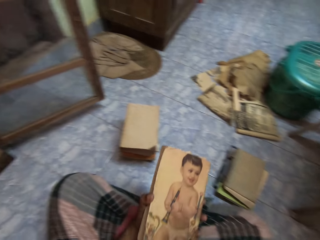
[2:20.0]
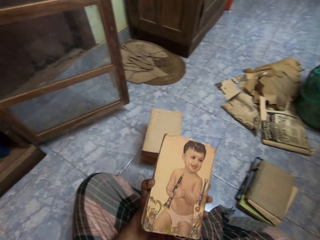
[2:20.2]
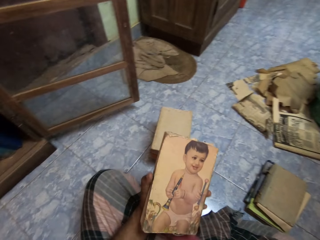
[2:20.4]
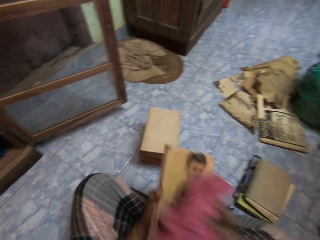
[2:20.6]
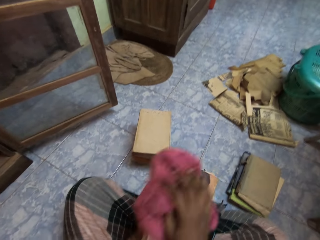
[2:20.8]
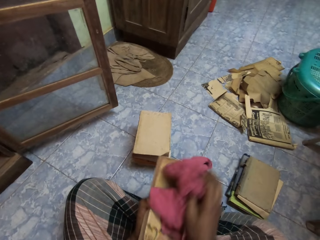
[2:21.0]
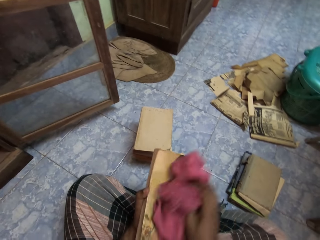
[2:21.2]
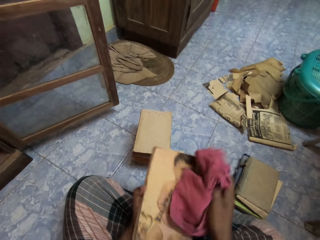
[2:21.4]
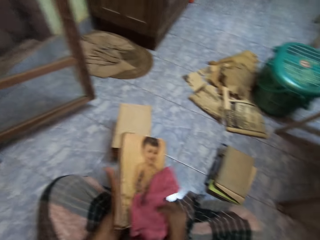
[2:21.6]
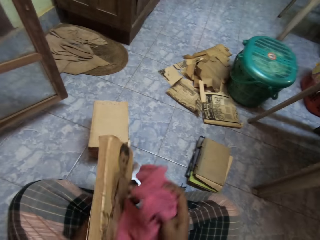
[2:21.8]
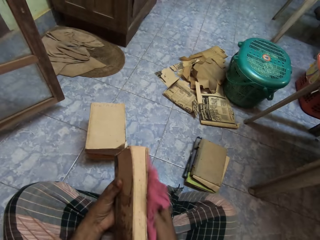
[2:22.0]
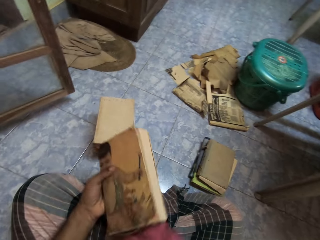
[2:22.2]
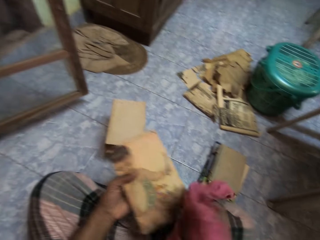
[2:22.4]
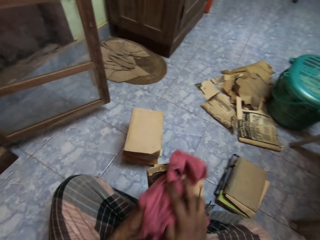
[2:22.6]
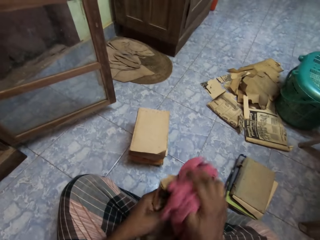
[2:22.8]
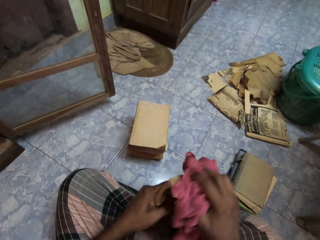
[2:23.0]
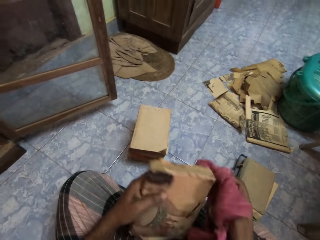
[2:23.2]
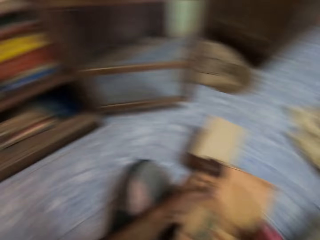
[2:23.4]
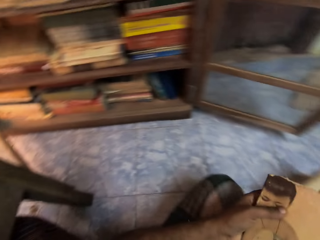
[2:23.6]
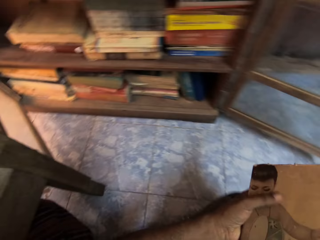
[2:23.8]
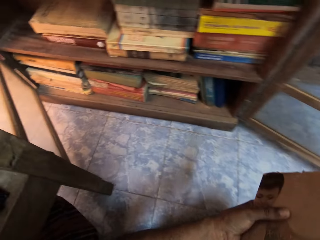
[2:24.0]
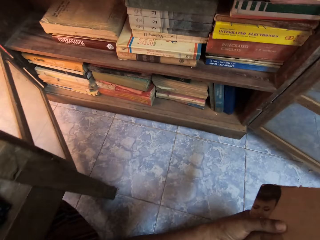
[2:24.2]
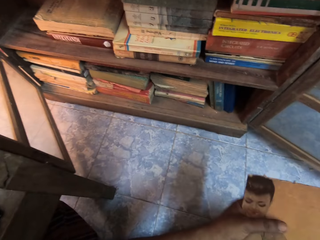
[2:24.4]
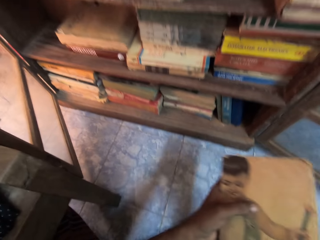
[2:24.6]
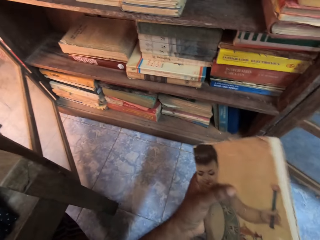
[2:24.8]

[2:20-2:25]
The camera wearer picks the rag from his cloth with his right hand. He cleans the book in his left hand with the rag in his right hand.

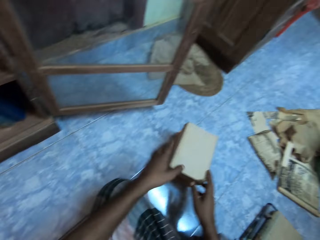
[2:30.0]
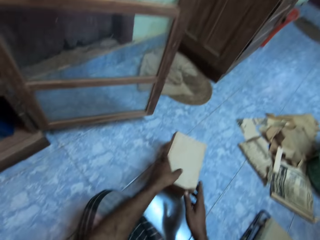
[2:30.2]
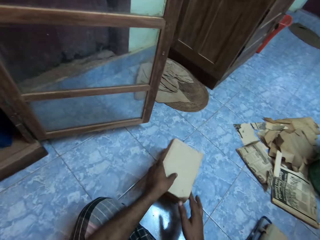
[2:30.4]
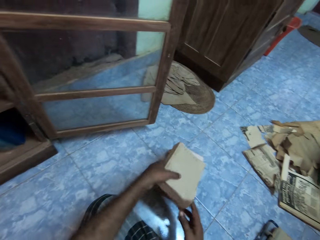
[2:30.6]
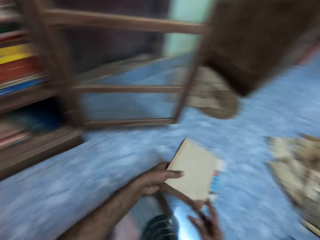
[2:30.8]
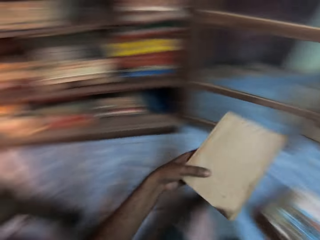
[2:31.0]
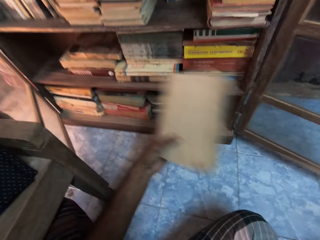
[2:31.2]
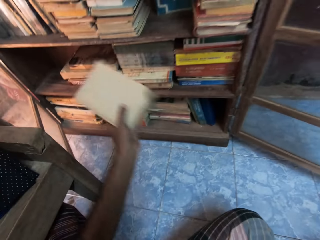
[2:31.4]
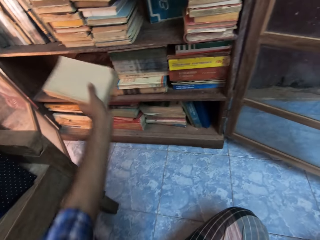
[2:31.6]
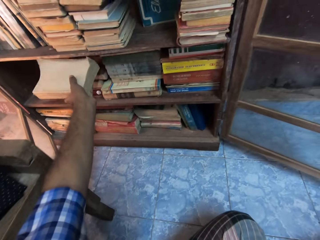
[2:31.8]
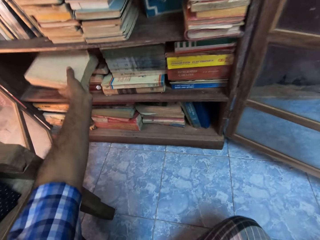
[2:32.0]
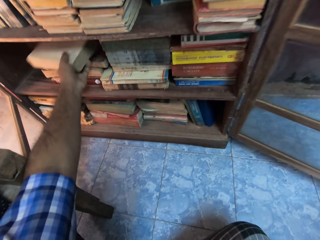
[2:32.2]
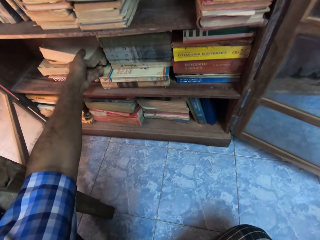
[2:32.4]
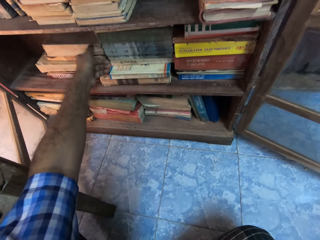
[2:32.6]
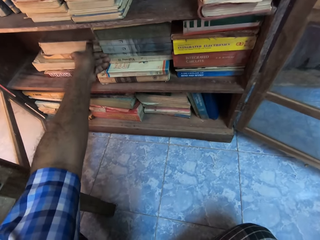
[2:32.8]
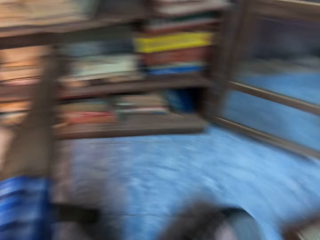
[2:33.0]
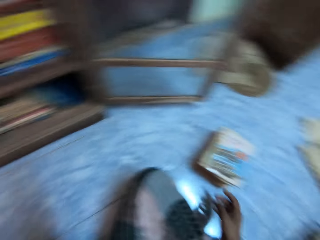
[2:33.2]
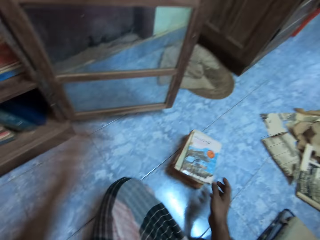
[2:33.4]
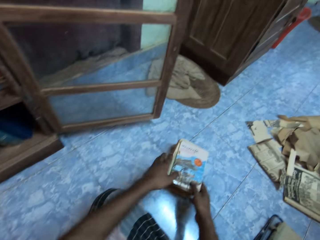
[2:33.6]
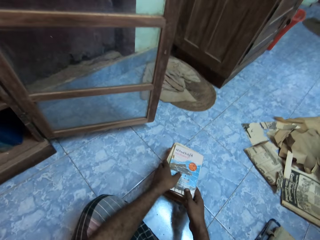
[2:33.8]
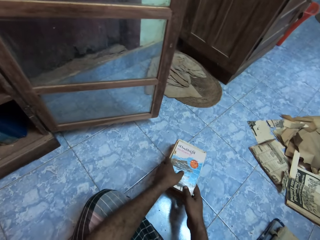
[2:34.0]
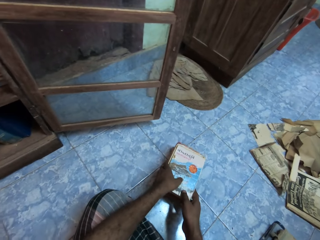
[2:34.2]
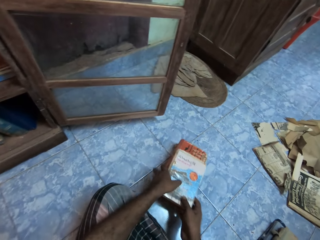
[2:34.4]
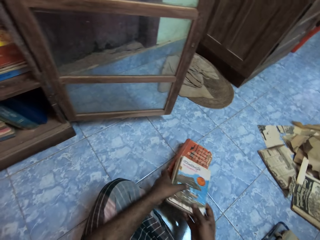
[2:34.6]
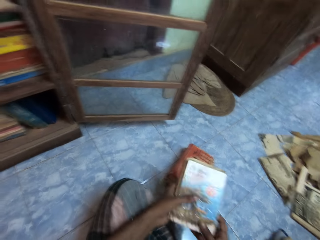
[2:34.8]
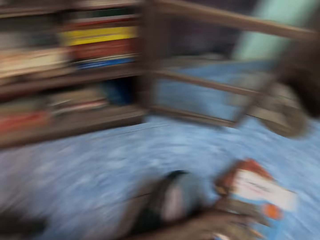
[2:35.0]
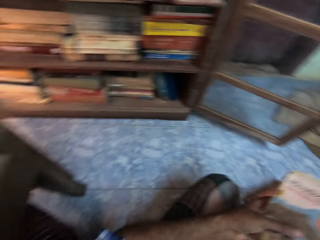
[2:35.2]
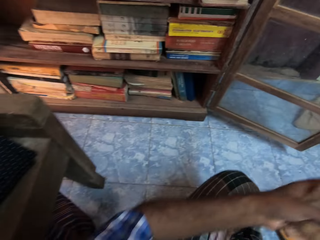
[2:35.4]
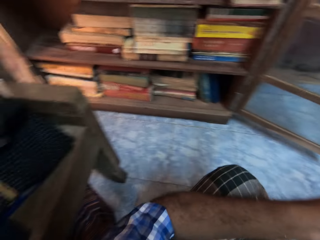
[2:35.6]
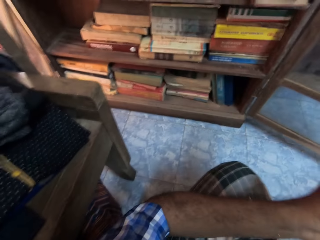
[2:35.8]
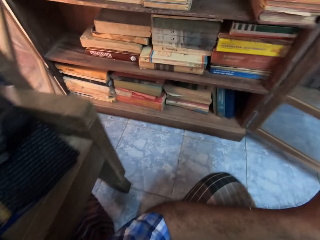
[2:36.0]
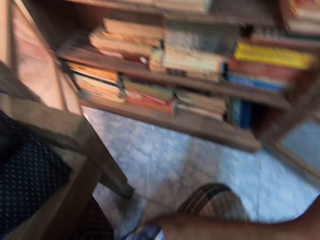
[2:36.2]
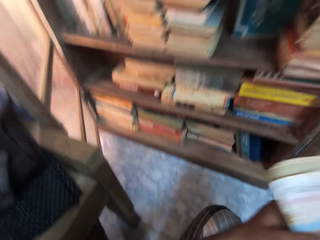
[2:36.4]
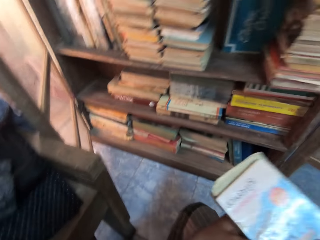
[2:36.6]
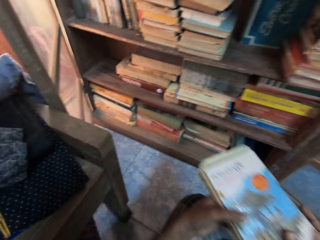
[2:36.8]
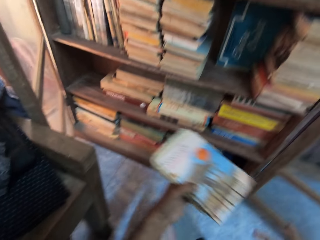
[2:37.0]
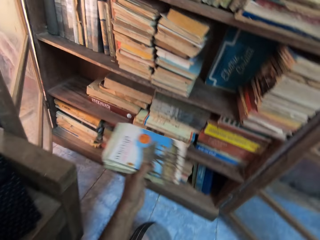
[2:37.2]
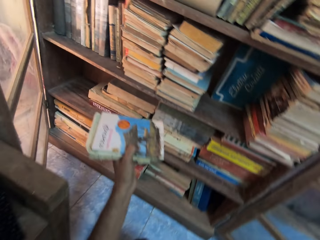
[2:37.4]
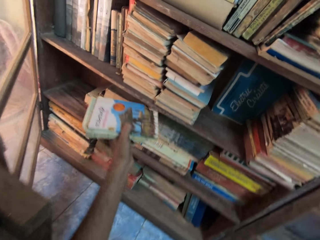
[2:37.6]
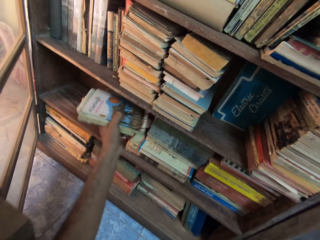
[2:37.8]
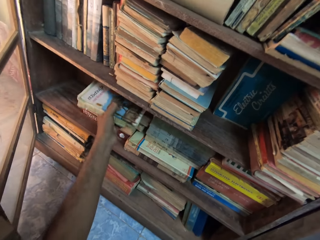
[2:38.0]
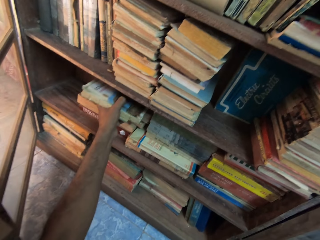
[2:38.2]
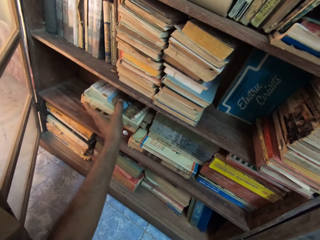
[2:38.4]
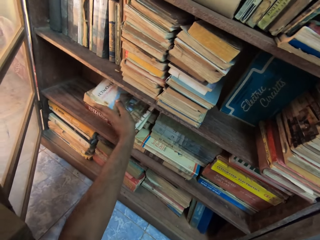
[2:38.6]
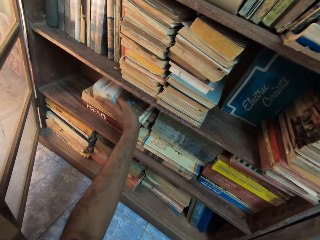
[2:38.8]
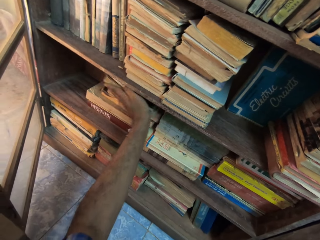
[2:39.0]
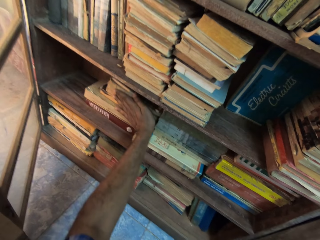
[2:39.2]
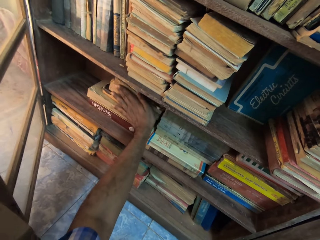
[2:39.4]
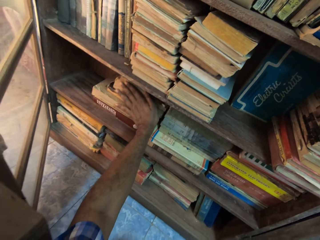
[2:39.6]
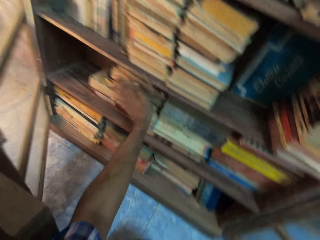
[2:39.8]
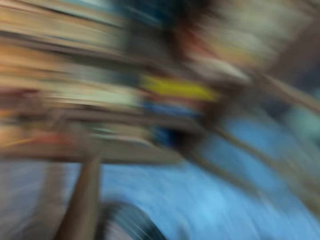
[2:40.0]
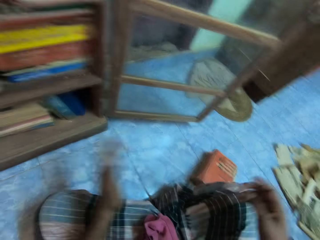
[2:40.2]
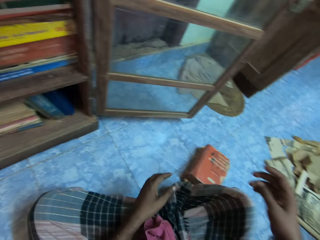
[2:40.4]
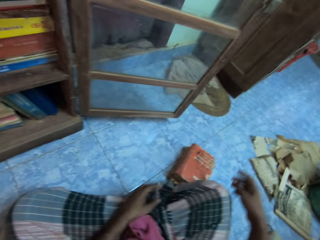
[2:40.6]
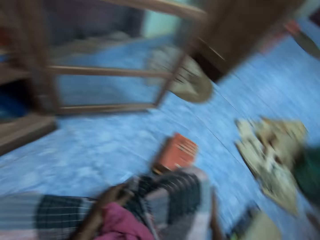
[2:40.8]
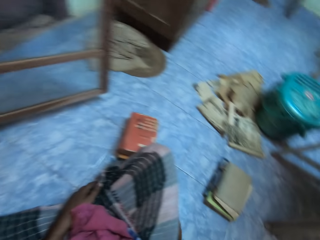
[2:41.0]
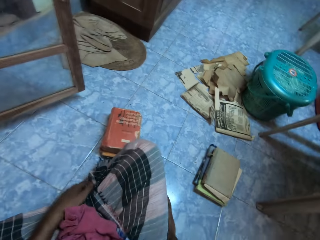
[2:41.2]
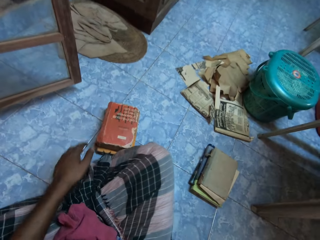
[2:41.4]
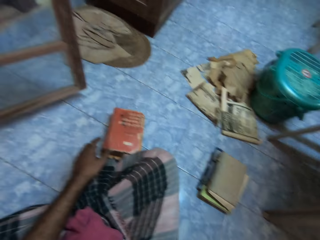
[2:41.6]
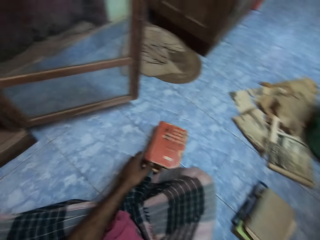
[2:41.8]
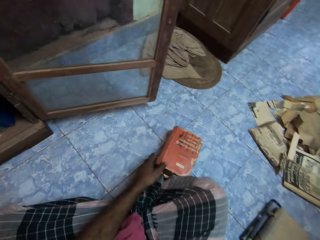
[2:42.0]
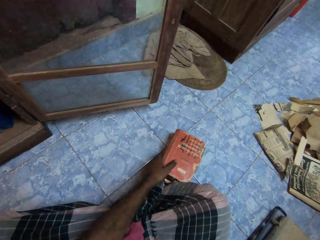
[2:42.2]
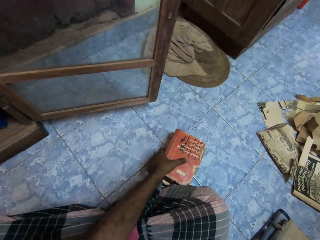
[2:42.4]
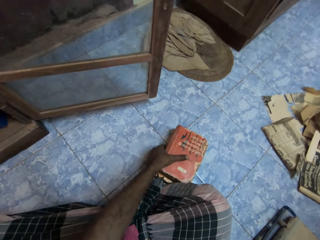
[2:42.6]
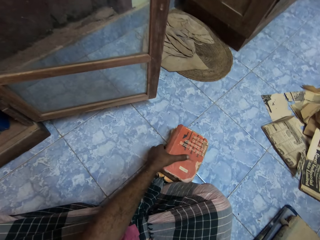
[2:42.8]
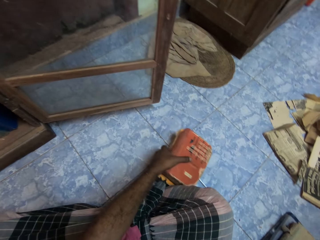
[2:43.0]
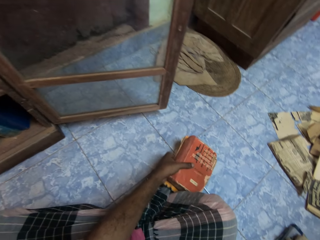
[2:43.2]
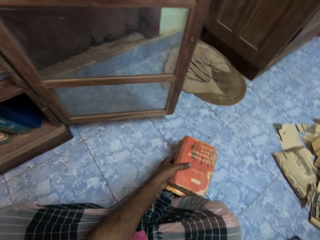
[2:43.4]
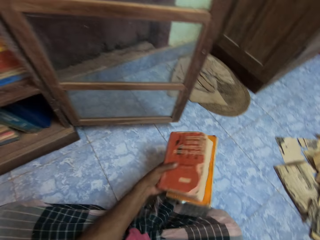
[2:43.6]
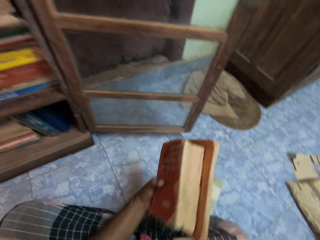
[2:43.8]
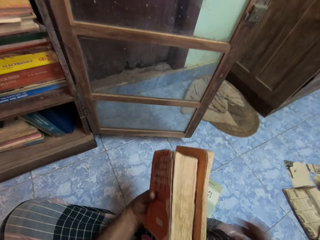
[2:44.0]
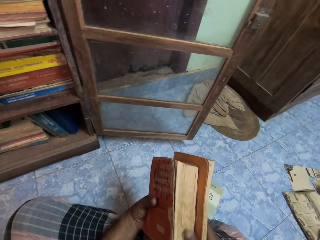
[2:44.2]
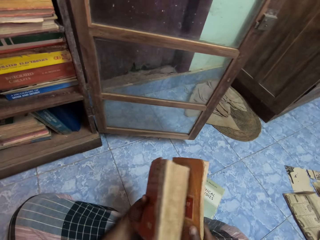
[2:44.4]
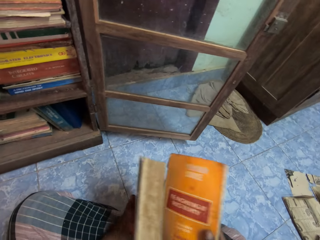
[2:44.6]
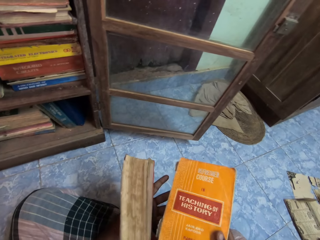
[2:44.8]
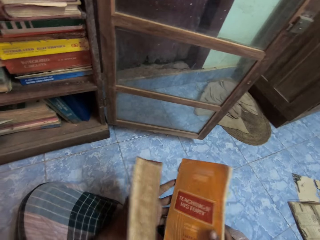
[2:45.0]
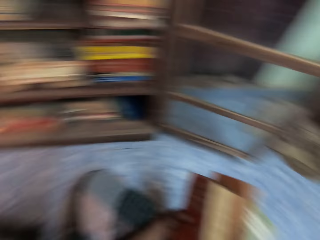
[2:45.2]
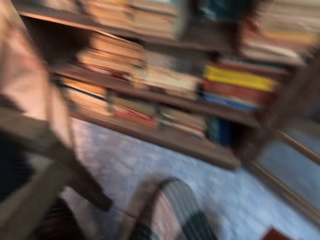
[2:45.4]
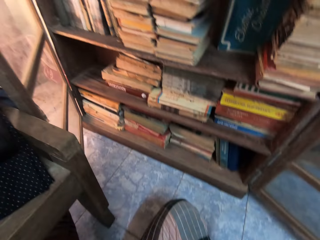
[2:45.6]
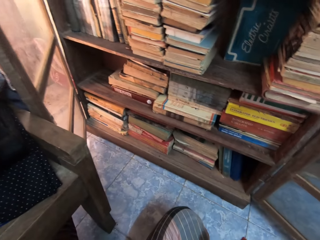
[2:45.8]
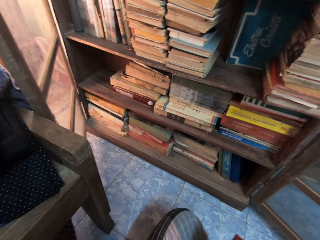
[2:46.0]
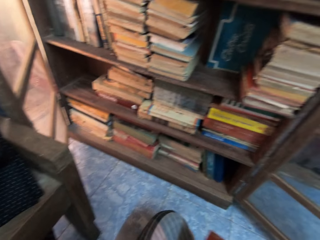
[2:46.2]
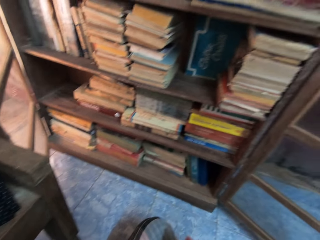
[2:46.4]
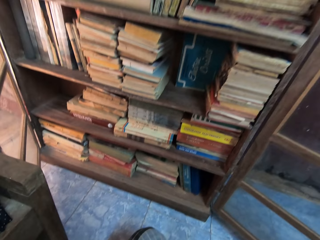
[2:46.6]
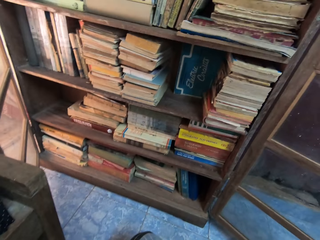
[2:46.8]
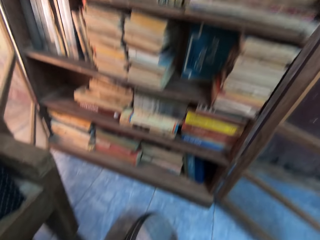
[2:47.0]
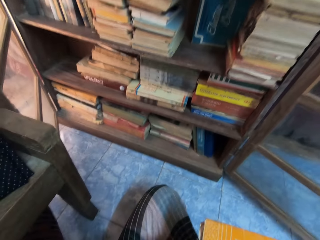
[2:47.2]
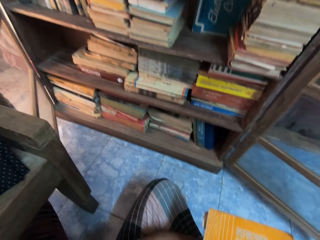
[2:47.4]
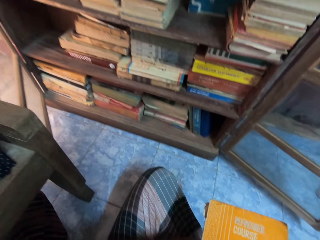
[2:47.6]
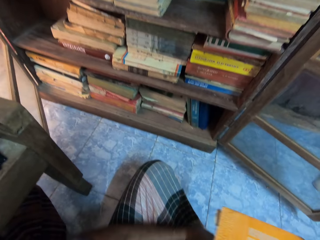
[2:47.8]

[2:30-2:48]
The camera wearer picks the book from the stack of books on the floor with his hands. He stacks the book in the shelf with his left hand. He picks the book from the stack of books on the floor with his hands. He stacks the book in the shelf with his left hand. He picks books from the stack of books on the floor with his left hand. He holds the books with his hands.
